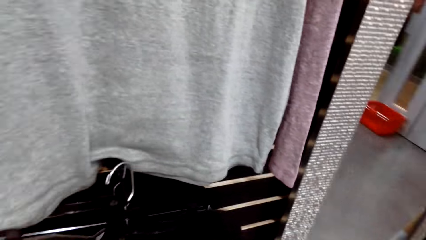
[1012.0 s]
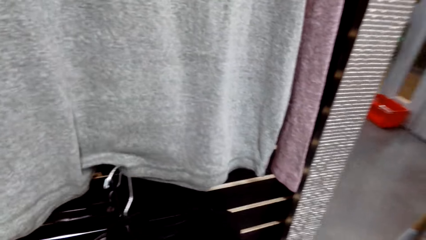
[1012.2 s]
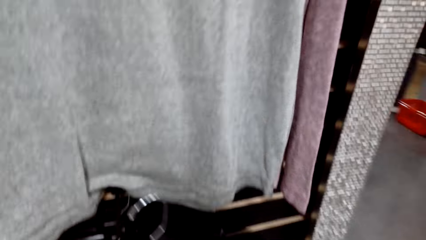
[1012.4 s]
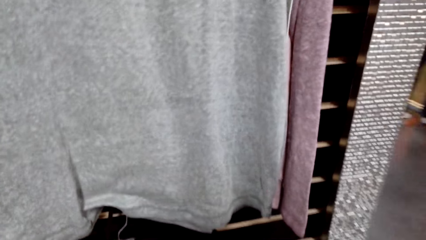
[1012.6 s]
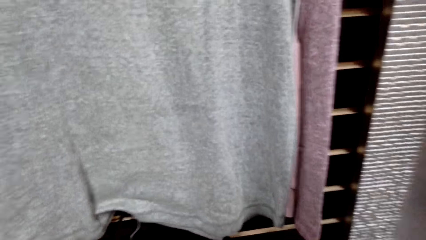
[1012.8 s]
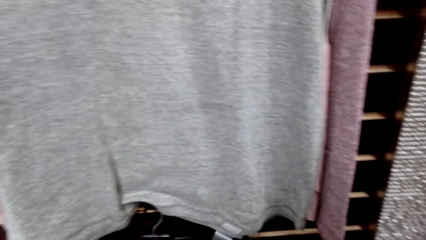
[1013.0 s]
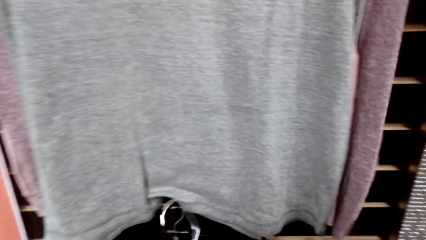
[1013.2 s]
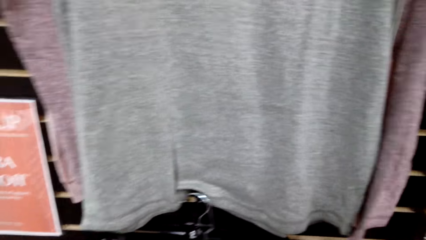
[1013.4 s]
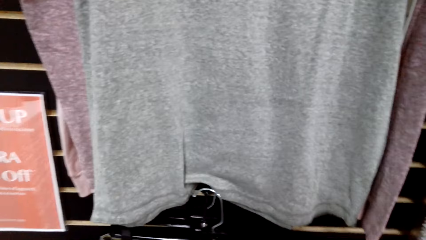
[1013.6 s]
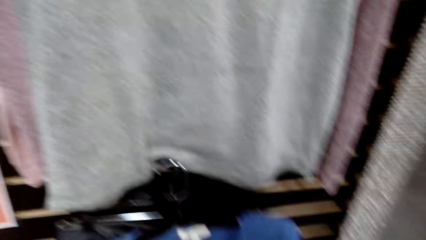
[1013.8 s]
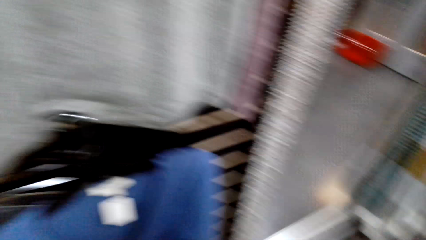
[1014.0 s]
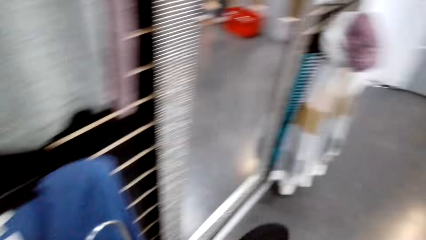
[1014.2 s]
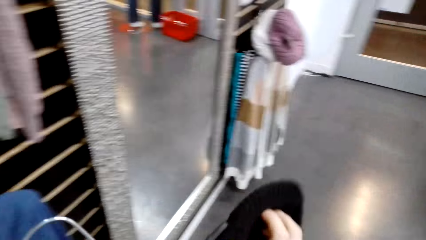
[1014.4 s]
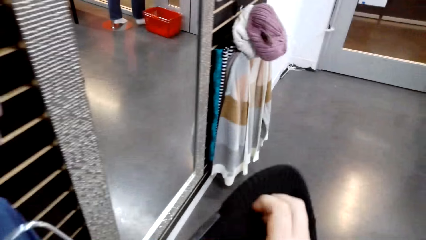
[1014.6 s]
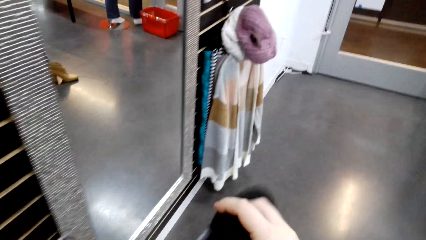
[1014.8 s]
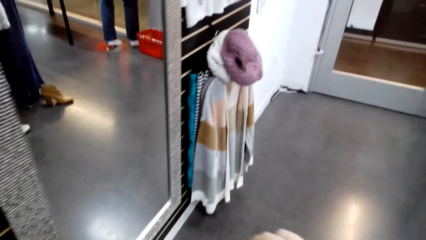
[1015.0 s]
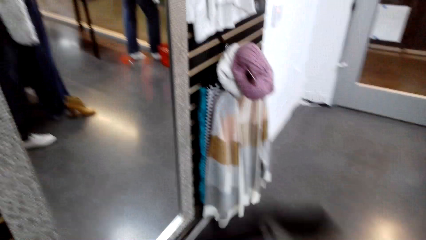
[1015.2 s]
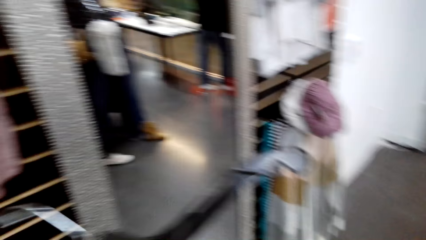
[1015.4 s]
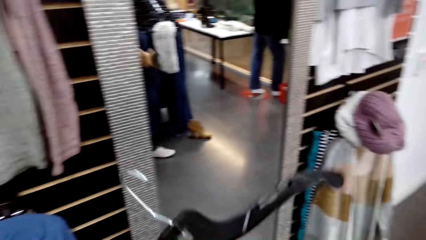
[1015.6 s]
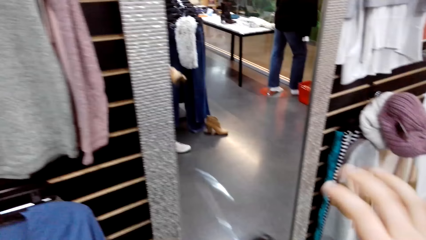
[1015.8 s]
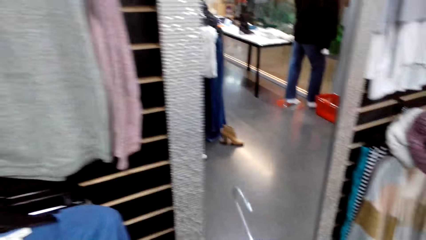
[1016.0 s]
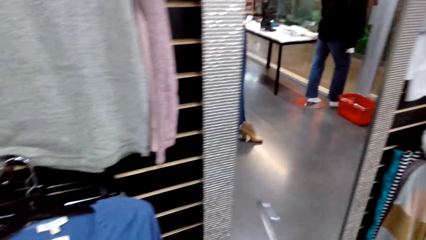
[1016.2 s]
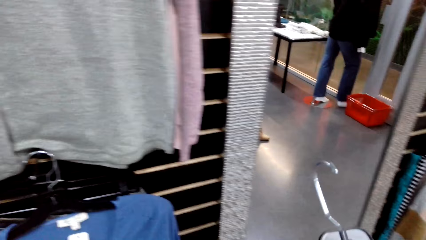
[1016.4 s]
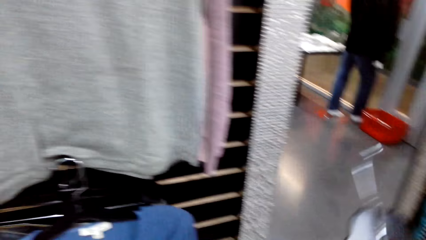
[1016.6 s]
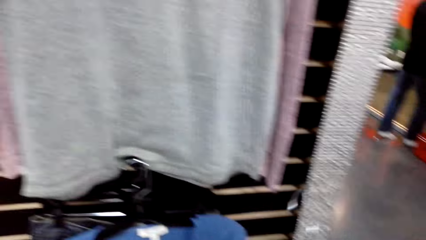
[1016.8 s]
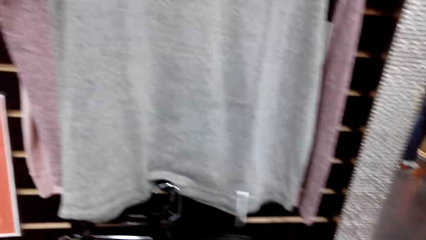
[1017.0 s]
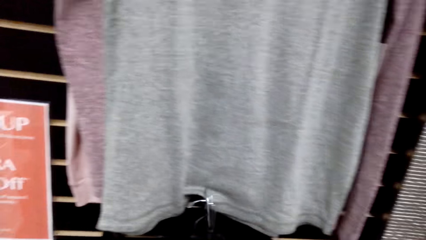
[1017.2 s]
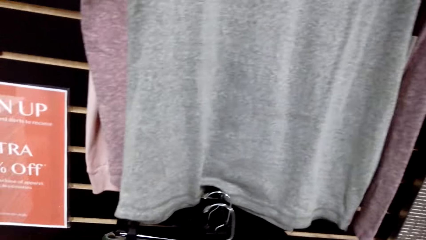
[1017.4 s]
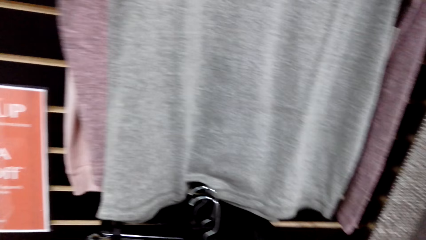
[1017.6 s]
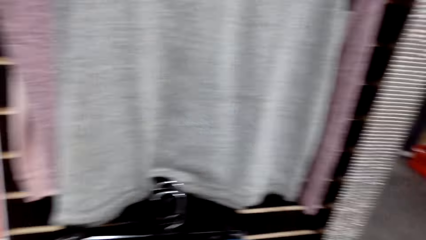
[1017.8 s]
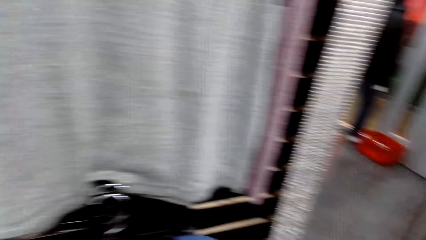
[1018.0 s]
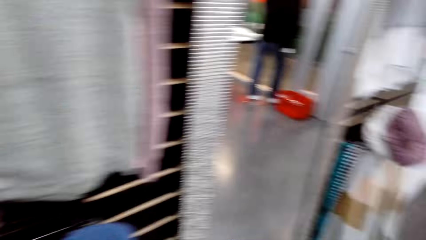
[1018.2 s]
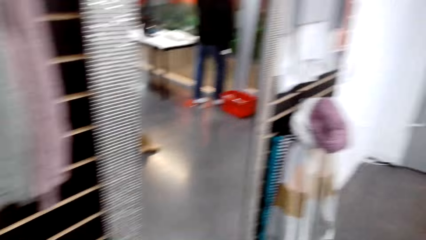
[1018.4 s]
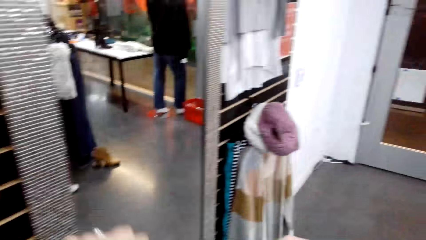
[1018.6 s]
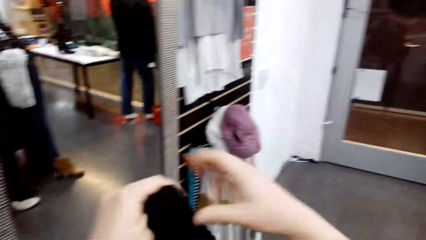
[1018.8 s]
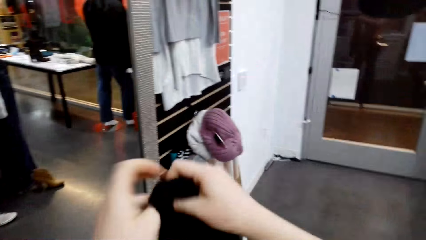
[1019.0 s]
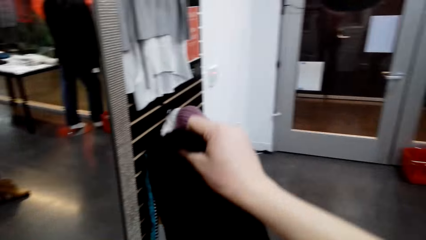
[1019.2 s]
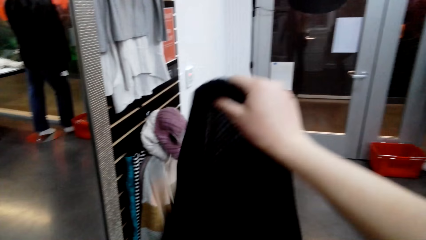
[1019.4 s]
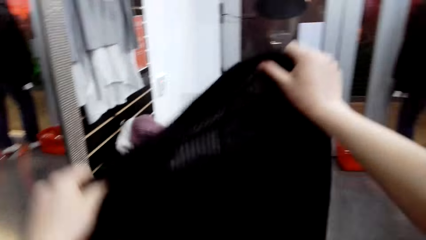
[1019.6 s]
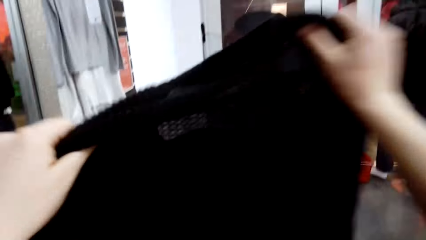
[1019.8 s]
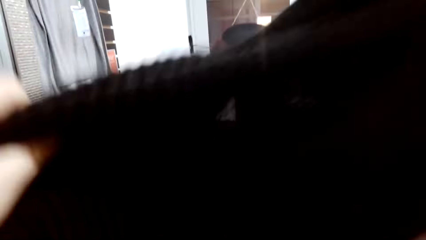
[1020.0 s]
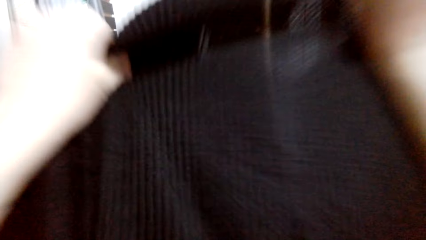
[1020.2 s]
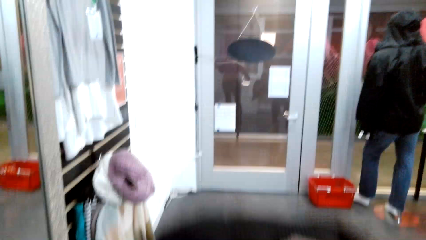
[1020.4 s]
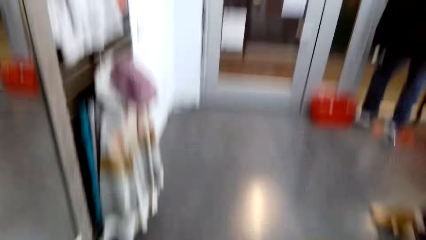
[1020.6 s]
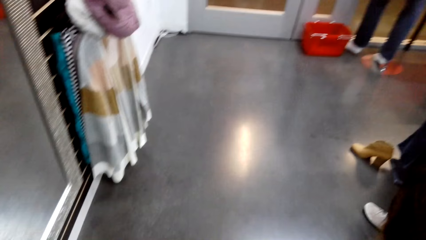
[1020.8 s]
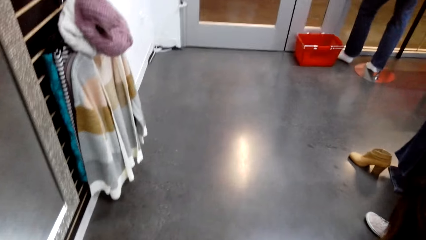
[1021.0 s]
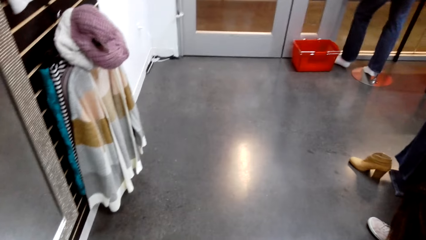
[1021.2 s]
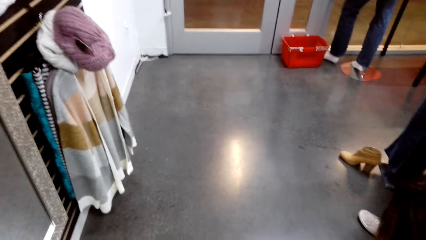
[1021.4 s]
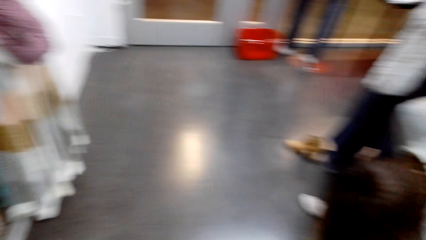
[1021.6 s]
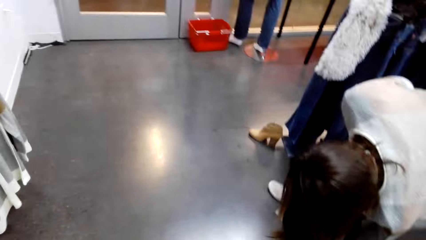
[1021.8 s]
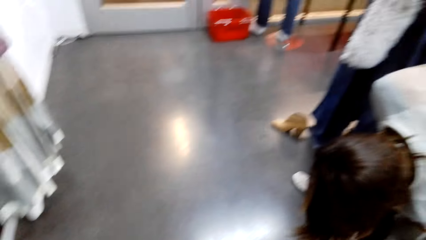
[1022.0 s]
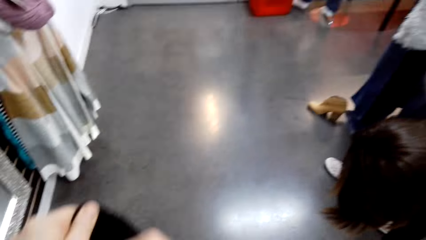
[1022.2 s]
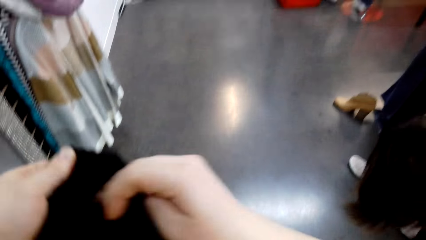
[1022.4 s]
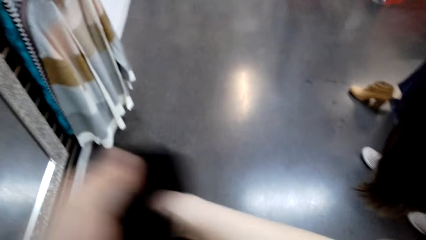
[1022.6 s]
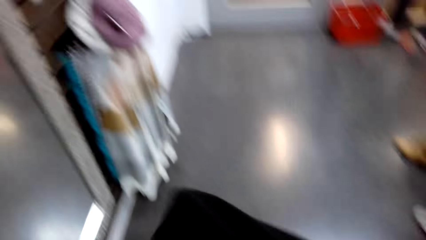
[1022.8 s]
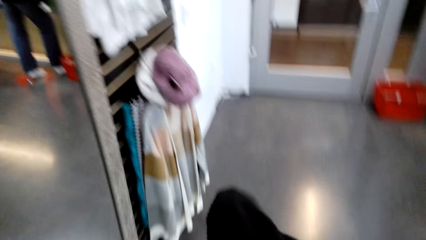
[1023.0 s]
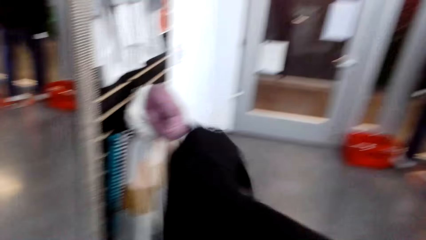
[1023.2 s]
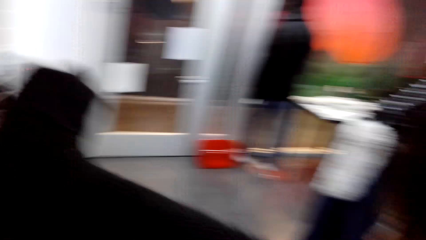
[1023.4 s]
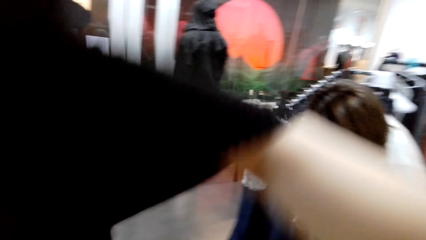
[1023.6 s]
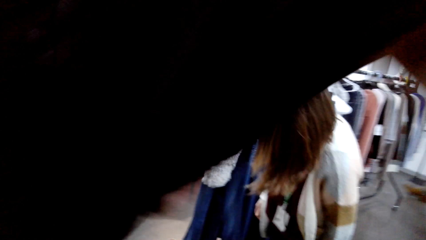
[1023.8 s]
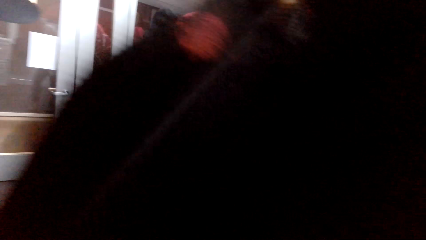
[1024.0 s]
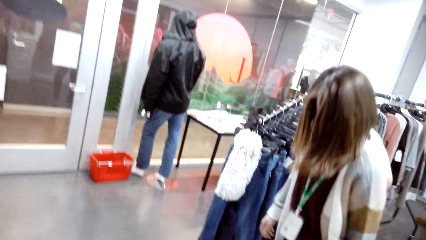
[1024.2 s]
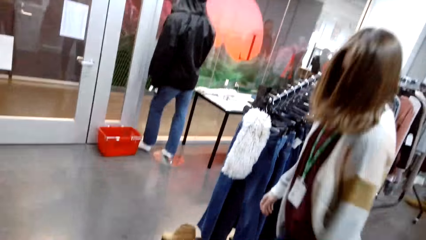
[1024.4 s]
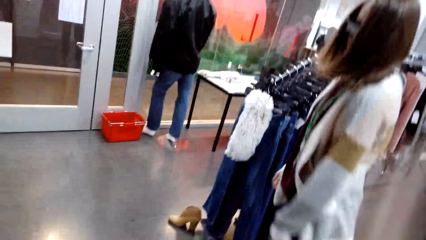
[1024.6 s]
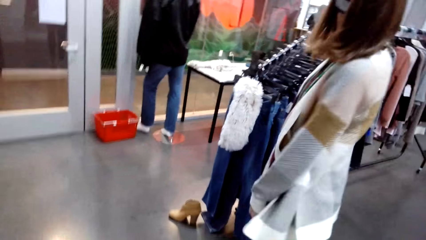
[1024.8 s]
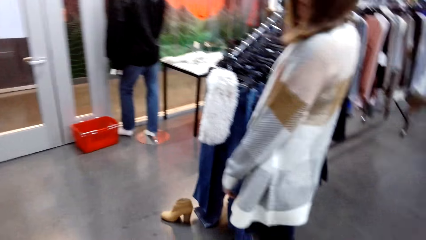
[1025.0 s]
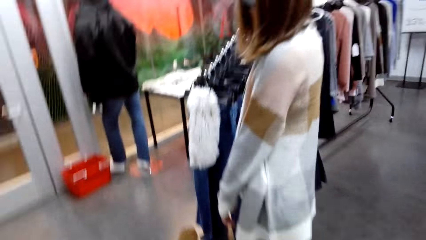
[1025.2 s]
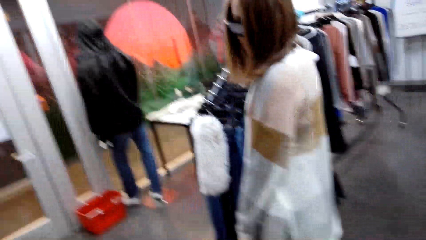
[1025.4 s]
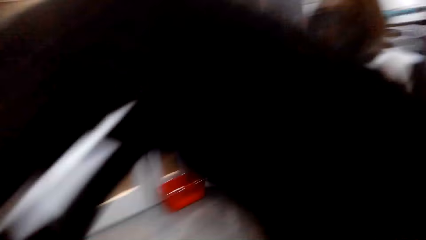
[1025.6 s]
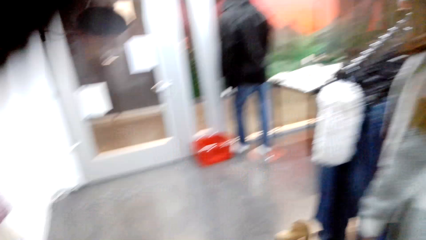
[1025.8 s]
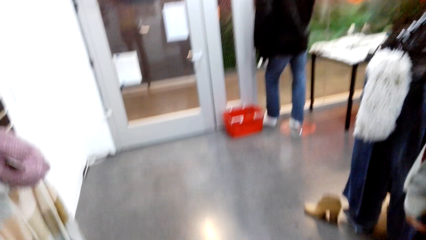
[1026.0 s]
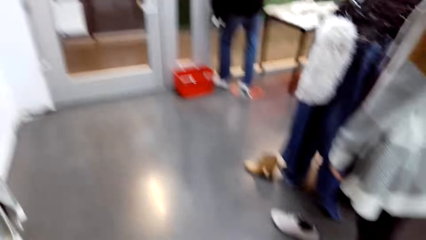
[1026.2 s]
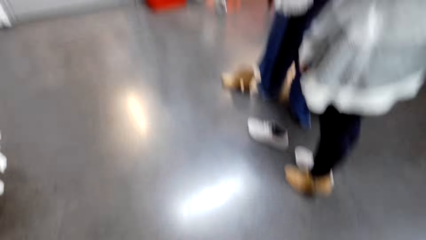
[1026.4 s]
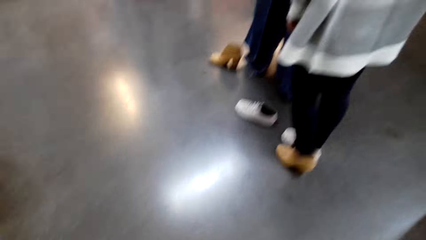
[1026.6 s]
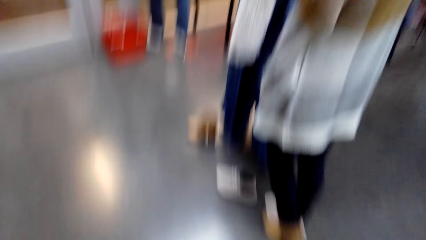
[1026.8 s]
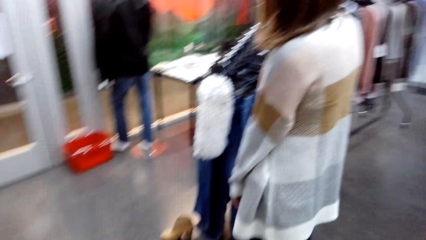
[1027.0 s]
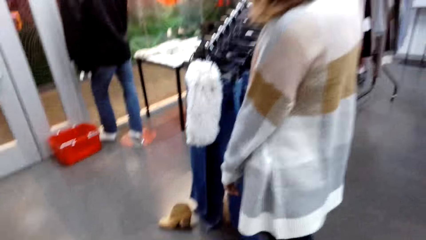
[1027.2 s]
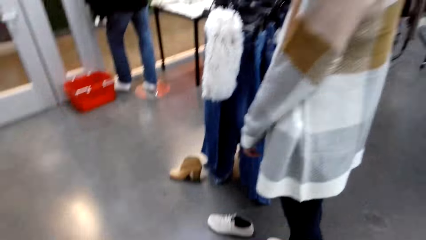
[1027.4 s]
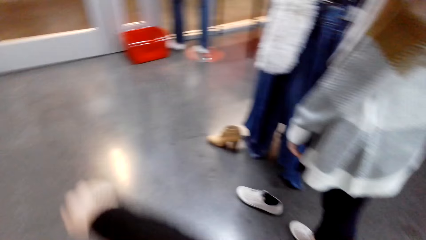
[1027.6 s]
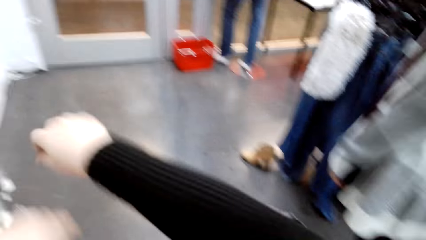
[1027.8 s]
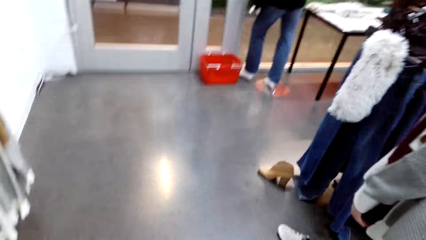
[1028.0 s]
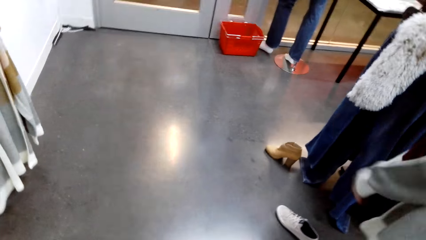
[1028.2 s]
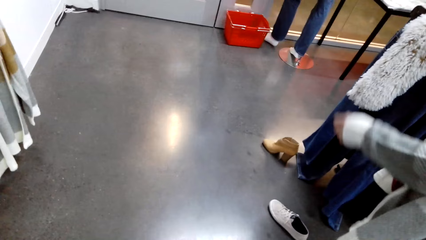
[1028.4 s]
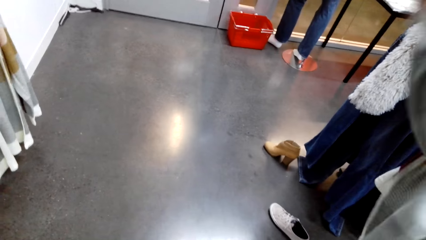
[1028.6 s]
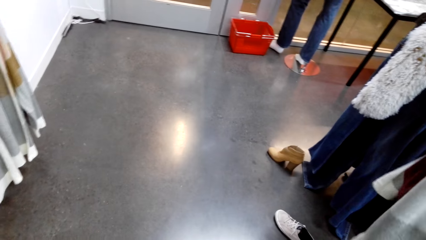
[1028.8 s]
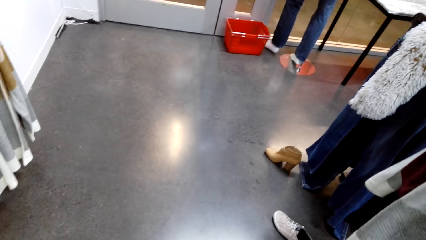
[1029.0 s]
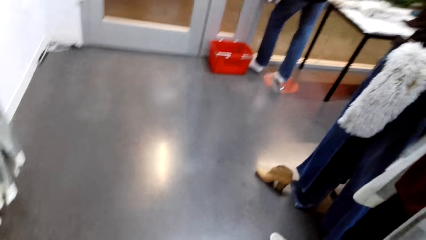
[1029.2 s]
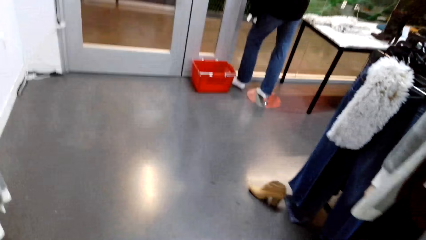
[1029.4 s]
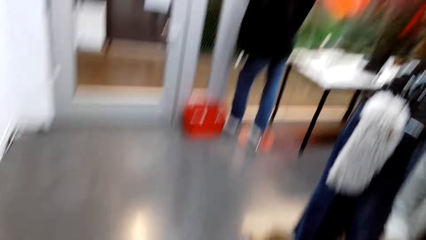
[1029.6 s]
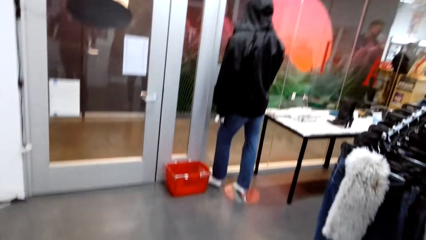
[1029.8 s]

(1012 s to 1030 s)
The camera wearer talks to a woman and puts the sweatshirt on the clothes rack. The woman talks to the camera wearer. The camera wearer removes the sweater on the hanger and puts the hanger on the clothes rack. They take a cloth top, check the sweater, wear the sweater and talk to the woman.
